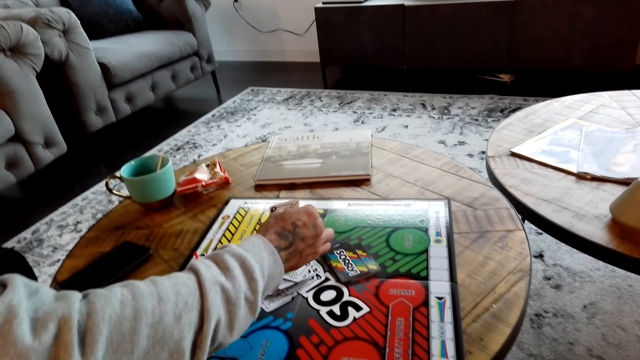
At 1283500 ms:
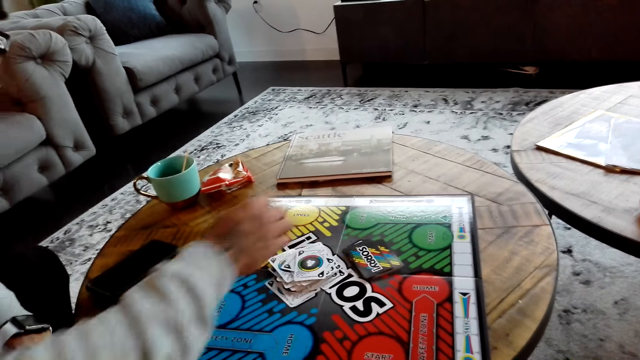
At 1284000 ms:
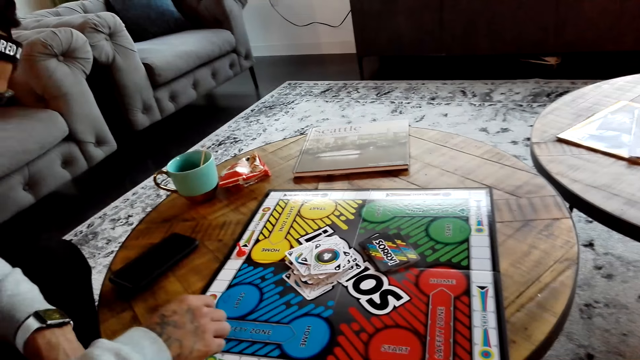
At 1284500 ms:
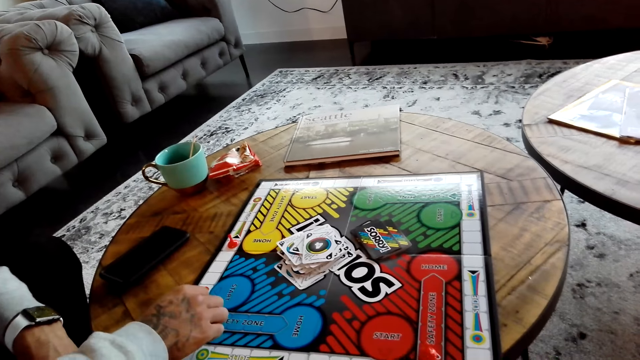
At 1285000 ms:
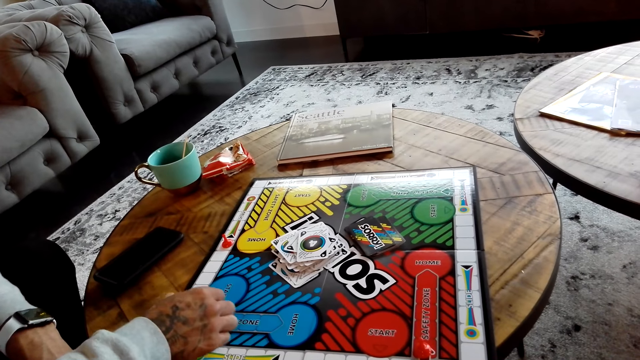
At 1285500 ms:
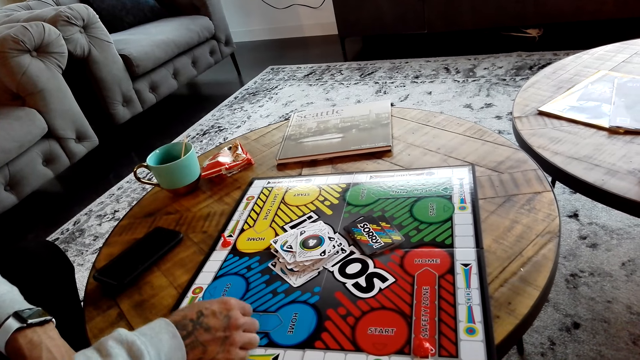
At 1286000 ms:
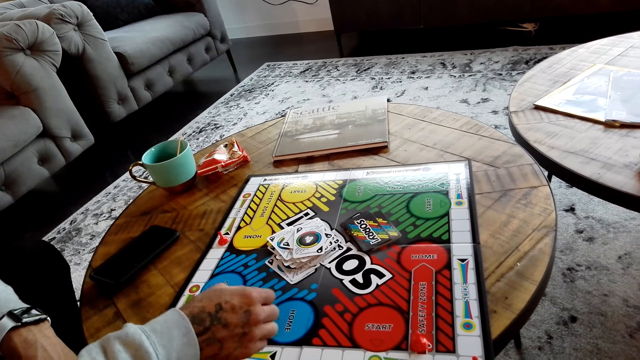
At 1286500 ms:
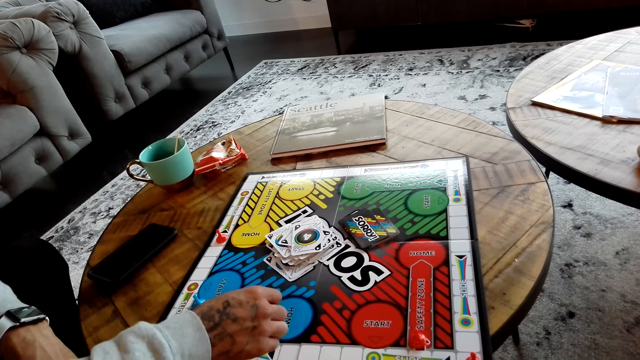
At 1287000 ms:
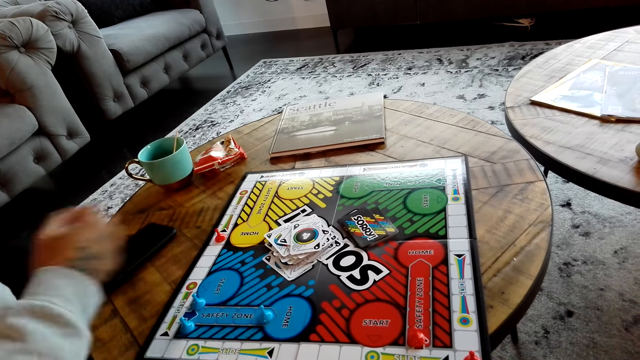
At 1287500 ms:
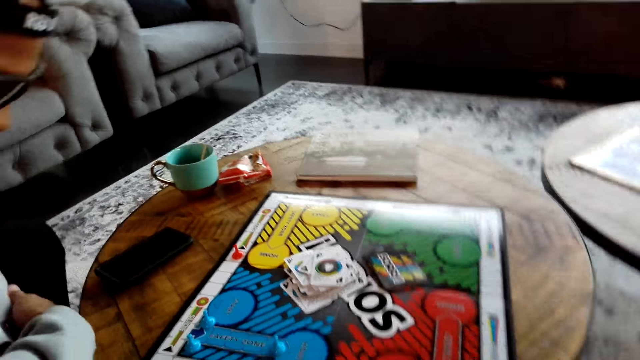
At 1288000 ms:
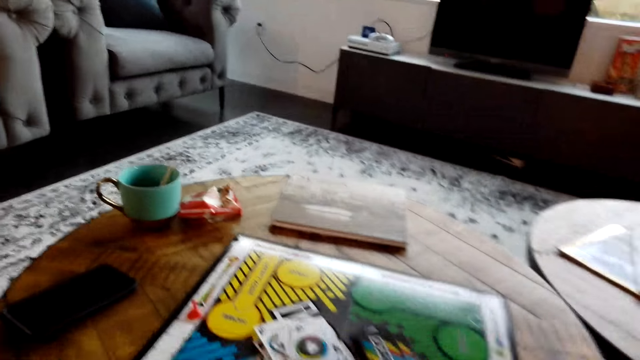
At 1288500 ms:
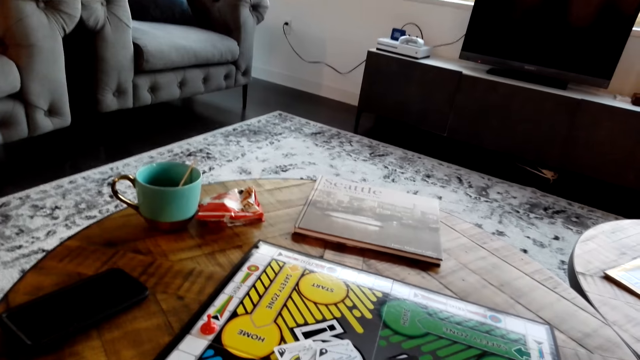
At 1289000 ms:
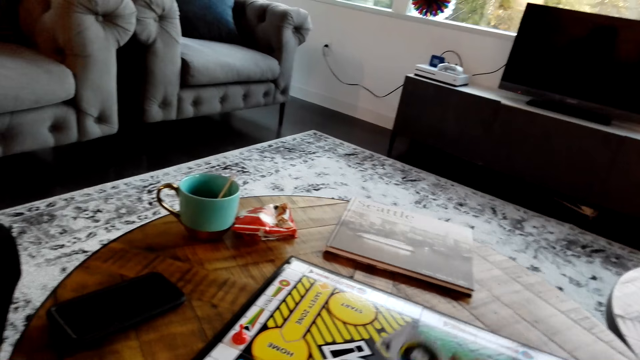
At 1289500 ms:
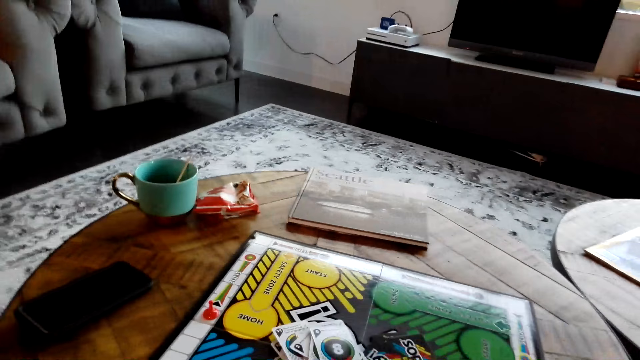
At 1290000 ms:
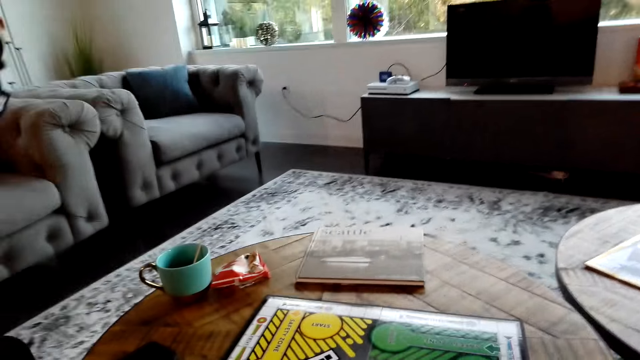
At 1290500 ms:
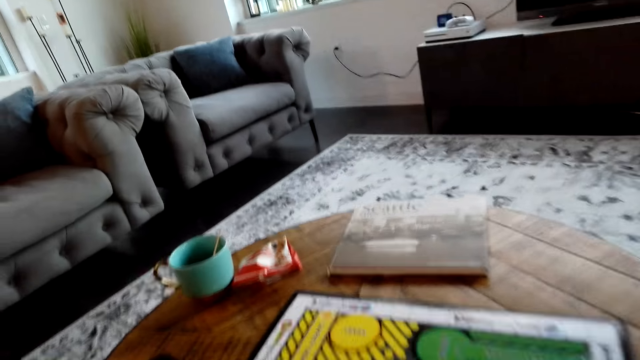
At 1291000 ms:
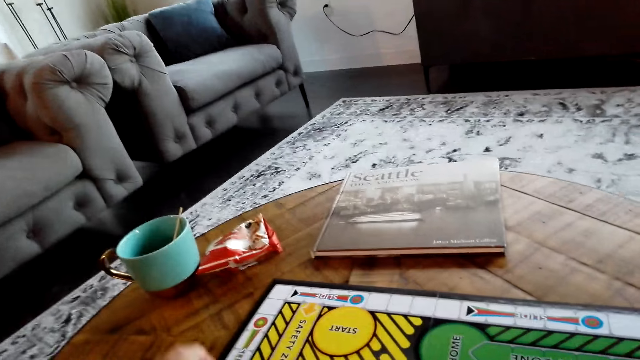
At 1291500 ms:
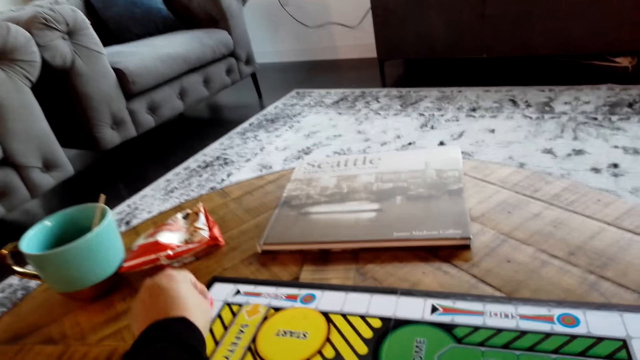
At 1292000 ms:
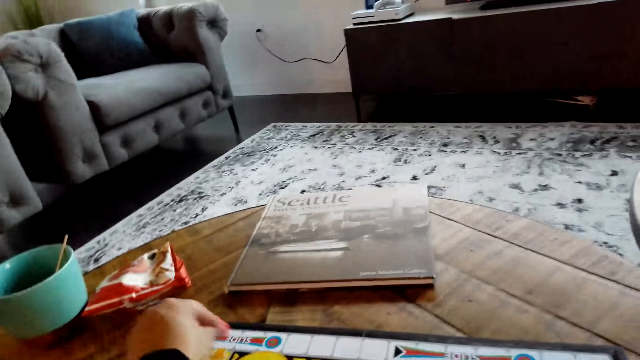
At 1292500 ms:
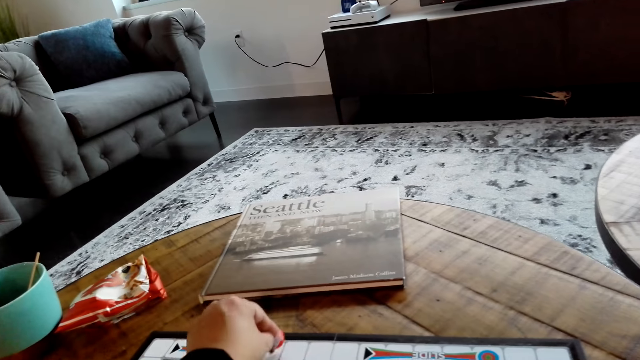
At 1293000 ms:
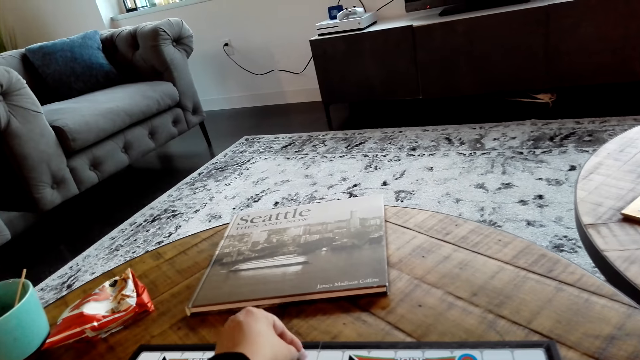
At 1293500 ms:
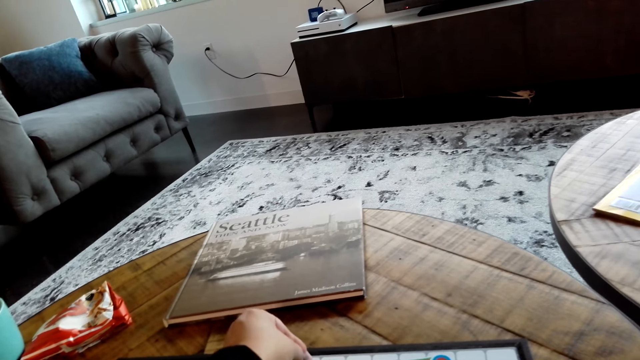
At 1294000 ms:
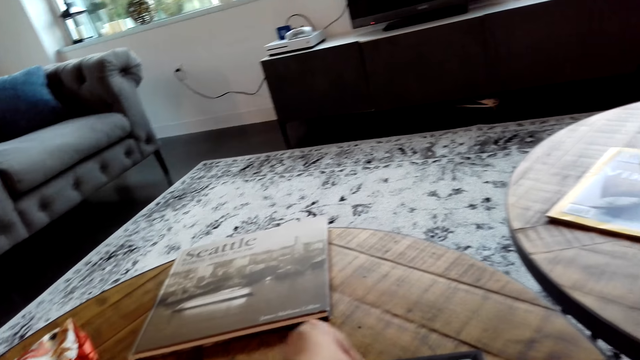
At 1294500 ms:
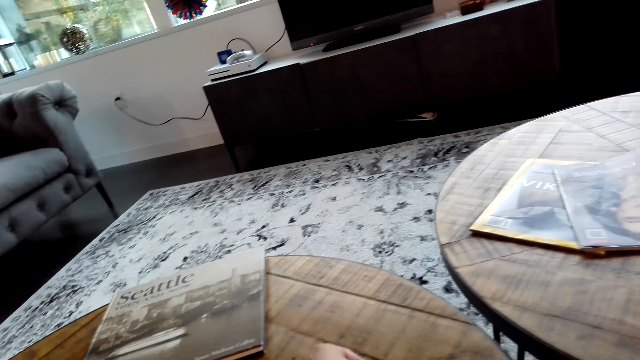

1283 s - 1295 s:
A man picks up a card. The man places the card on the other cards. The man moves the meeples on the card game board. The man places something on the card game board. The camera wearer picks up a card. They place the card on the other cards. They move the meeple on the card game board.

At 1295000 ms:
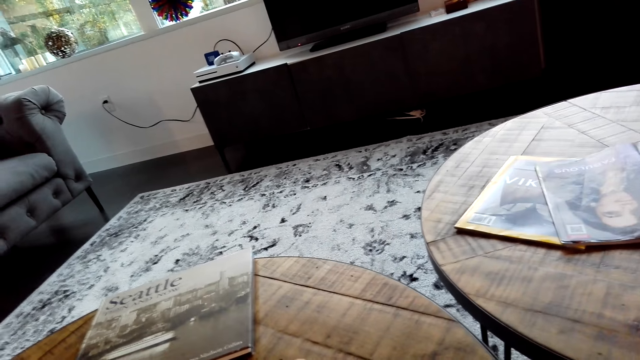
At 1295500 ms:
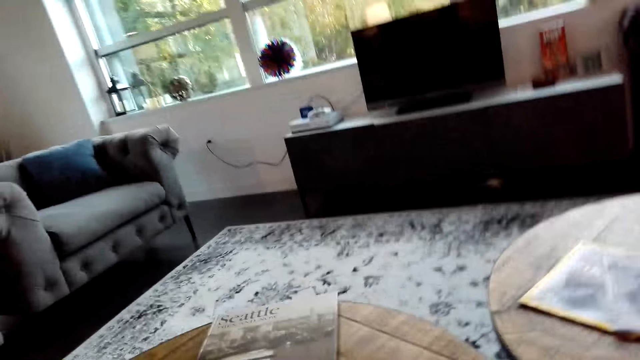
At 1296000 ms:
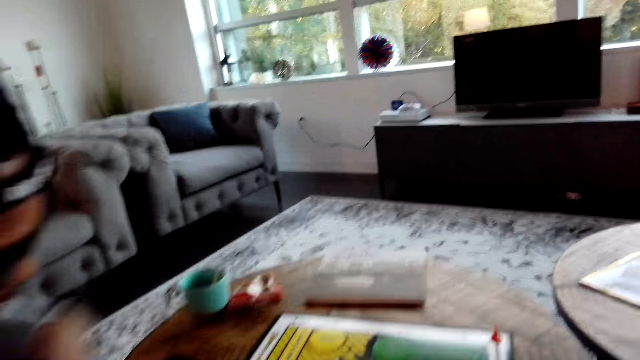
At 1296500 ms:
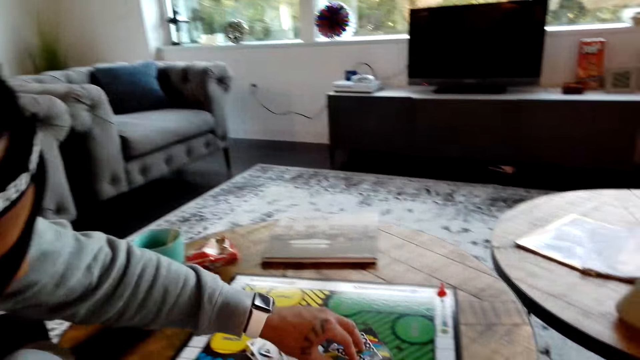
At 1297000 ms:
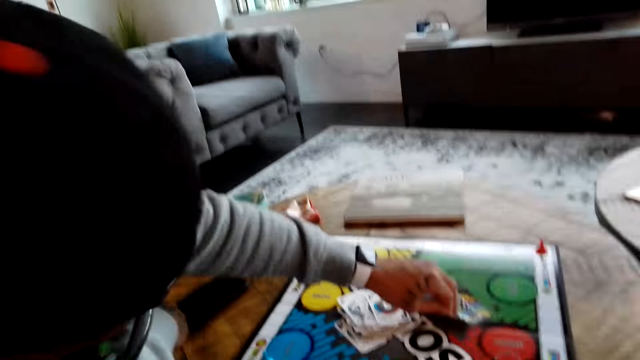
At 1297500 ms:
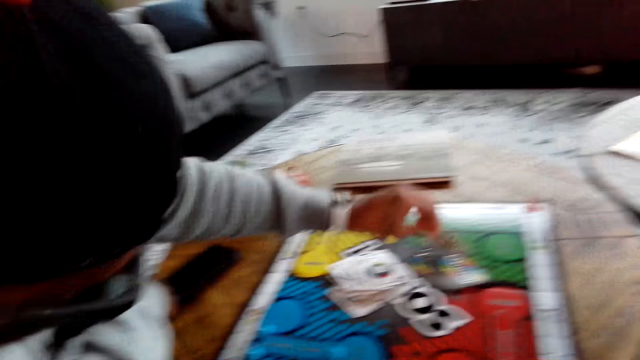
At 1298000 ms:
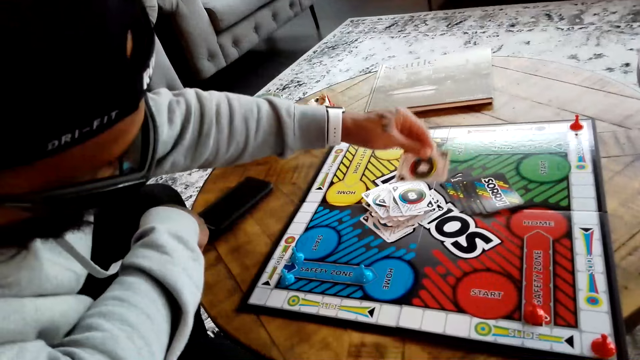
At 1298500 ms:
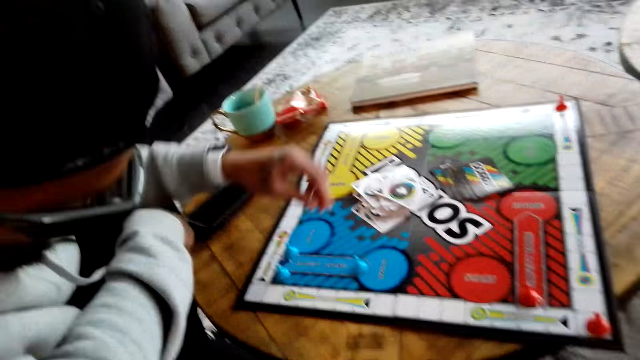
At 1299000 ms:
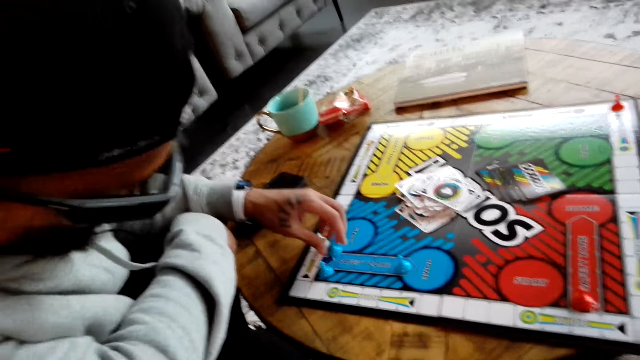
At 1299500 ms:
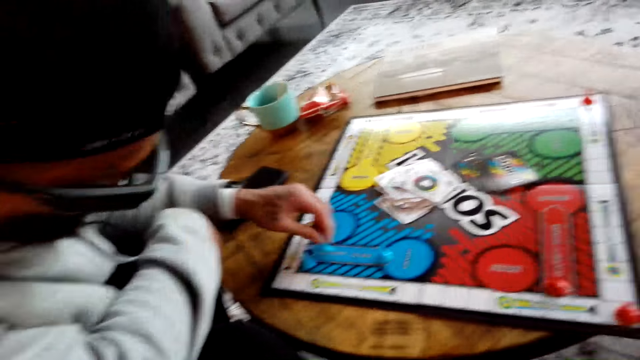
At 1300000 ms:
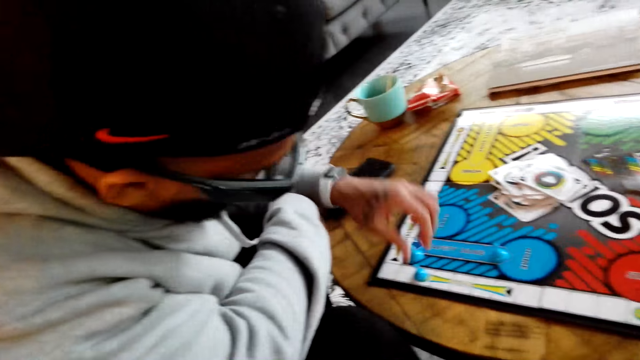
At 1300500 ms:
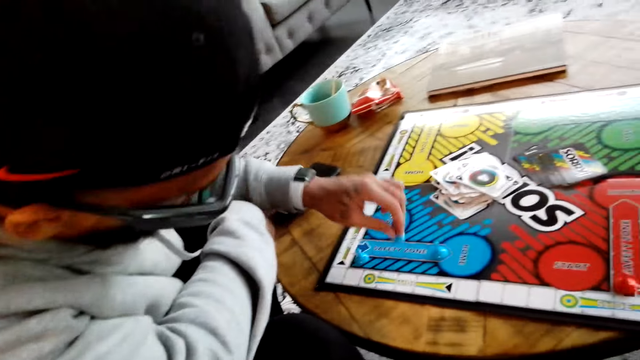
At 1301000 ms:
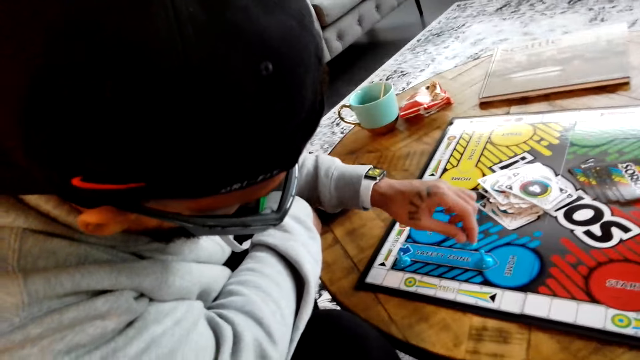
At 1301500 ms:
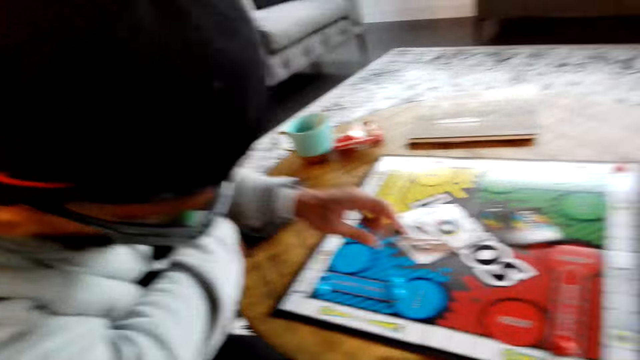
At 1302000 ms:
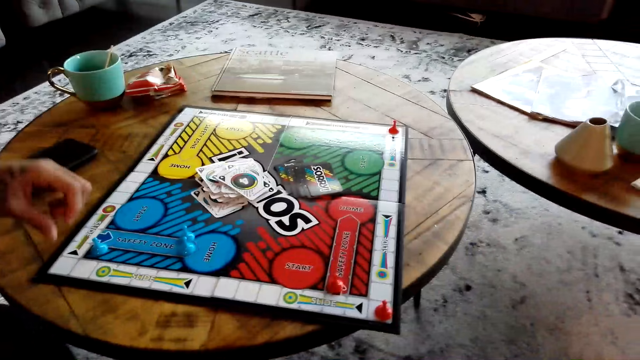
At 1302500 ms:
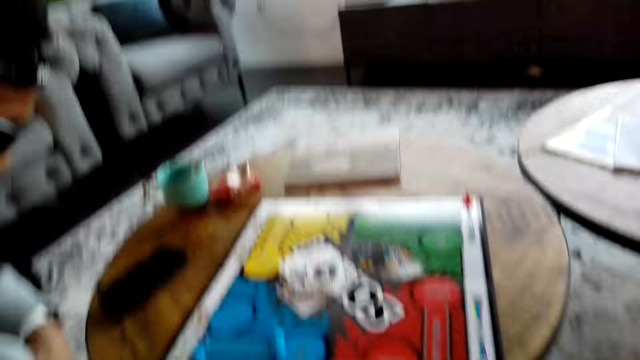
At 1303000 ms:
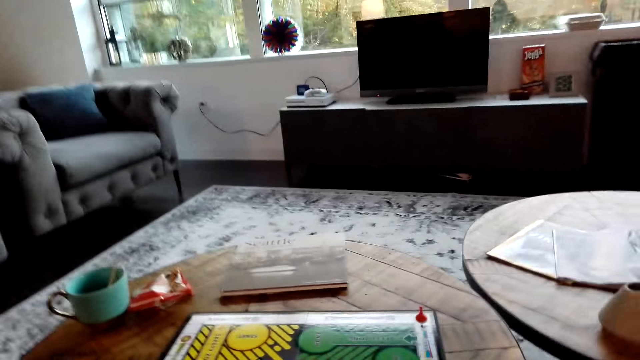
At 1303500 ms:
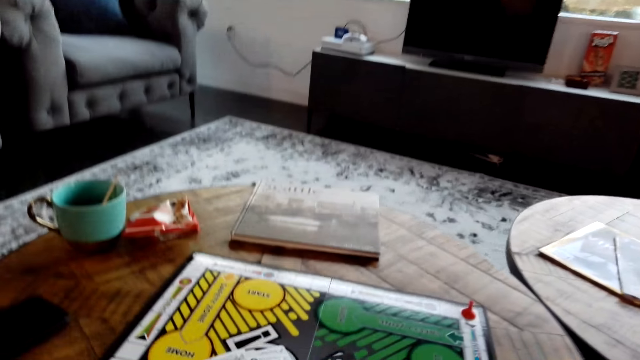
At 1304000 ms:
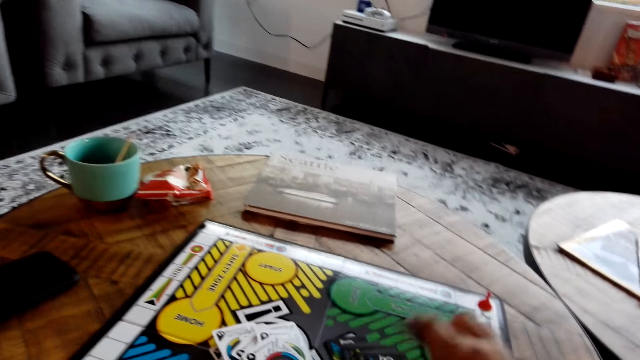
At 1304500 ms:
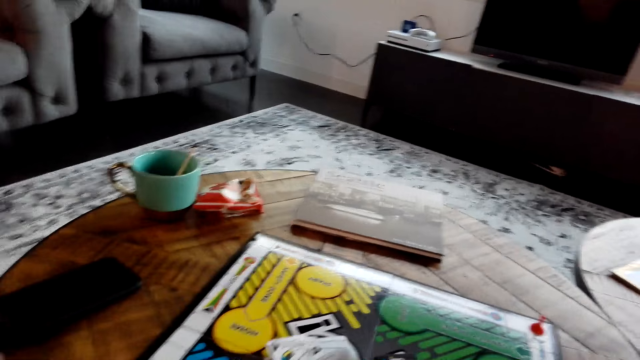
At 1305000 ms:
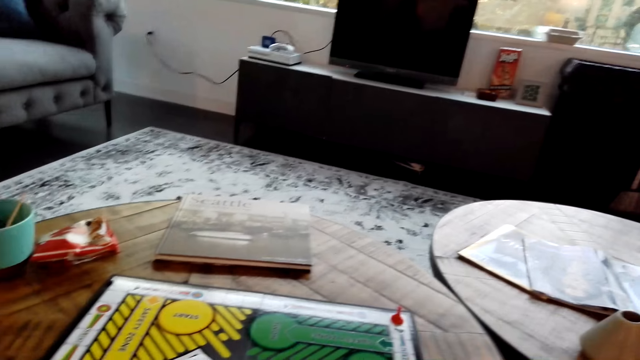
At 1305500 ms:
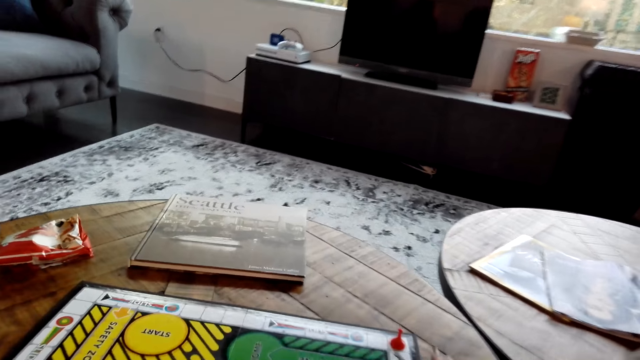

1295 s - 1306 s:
A man picks up a card. The man places the card on the other cards. The man picks up something and moves the meeples on the card game board. The camera wearer moves the cards on the card game board.
